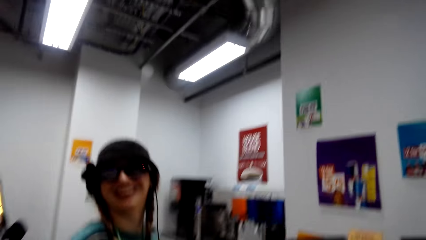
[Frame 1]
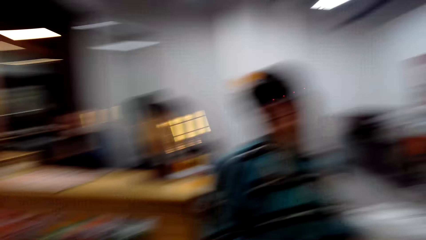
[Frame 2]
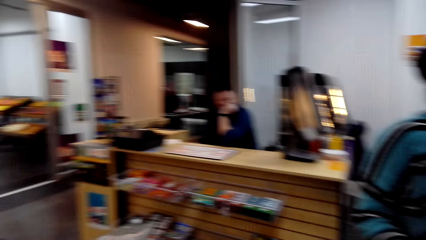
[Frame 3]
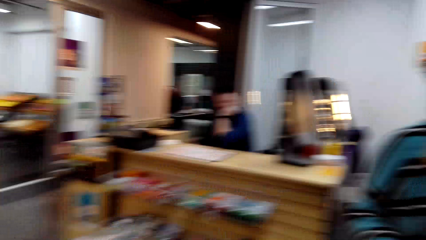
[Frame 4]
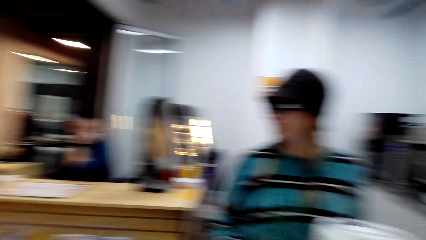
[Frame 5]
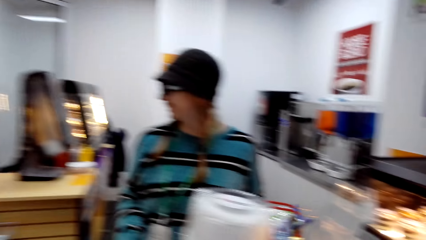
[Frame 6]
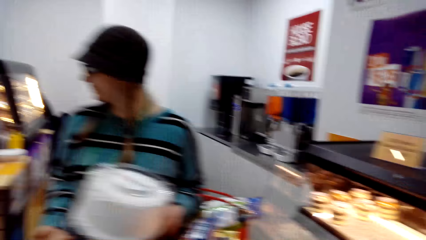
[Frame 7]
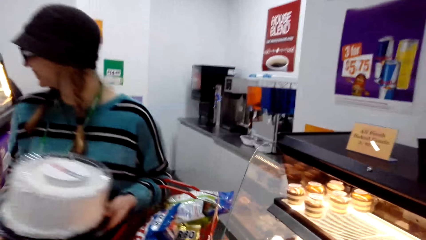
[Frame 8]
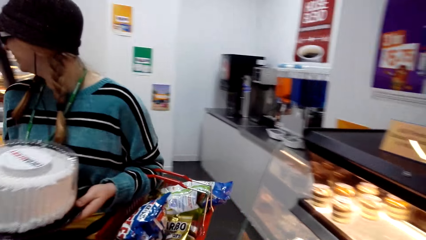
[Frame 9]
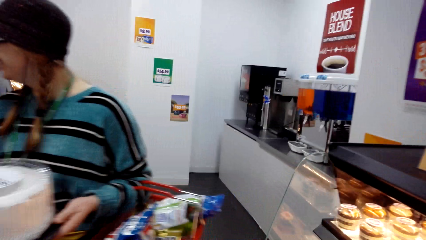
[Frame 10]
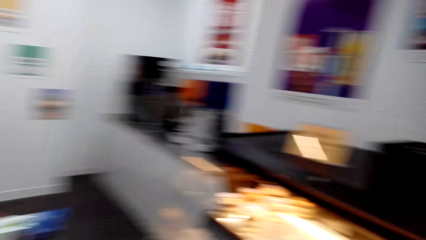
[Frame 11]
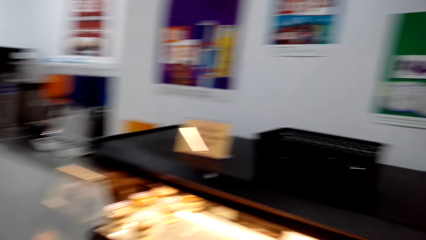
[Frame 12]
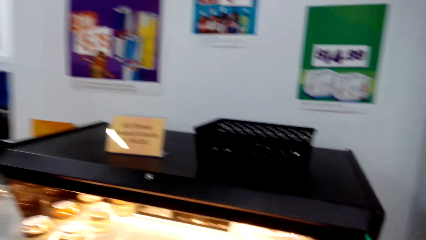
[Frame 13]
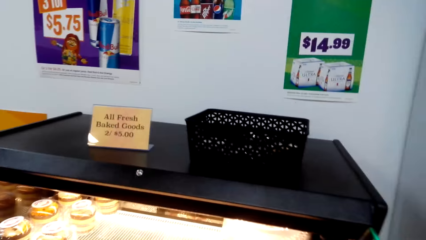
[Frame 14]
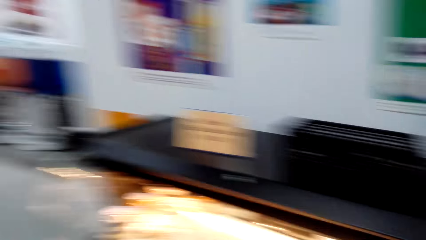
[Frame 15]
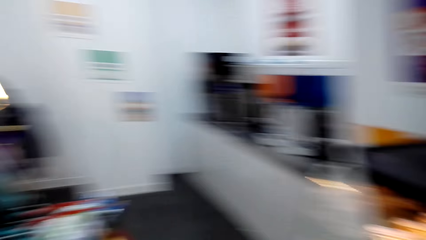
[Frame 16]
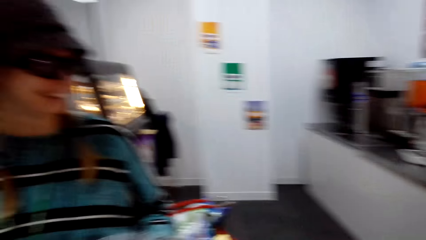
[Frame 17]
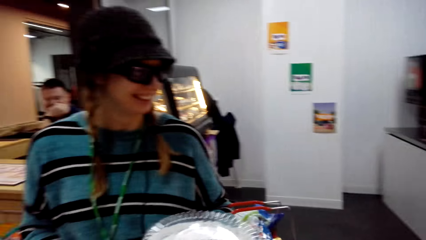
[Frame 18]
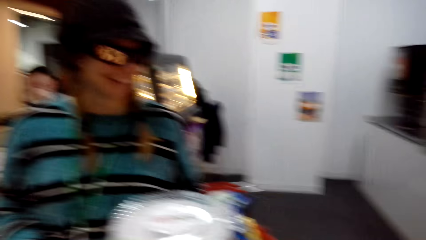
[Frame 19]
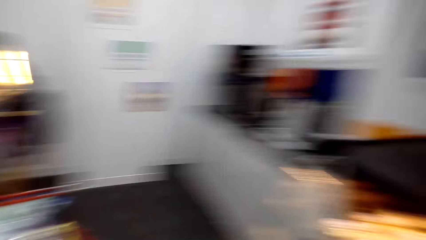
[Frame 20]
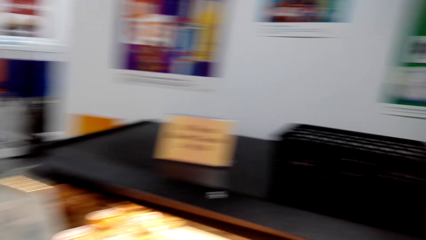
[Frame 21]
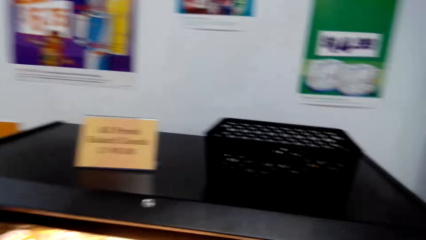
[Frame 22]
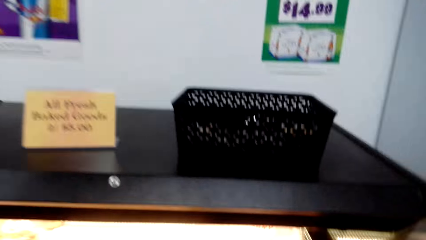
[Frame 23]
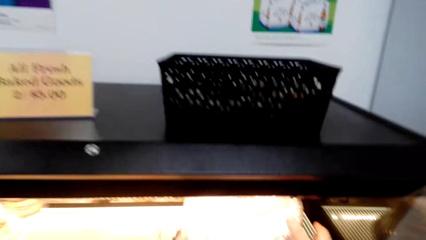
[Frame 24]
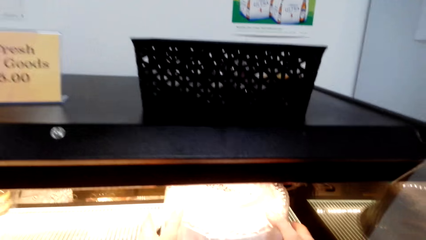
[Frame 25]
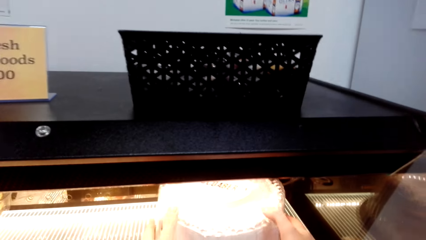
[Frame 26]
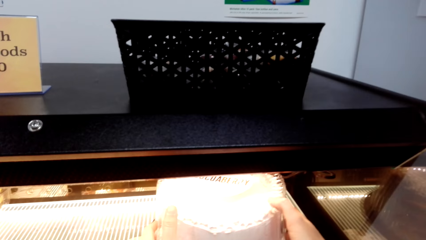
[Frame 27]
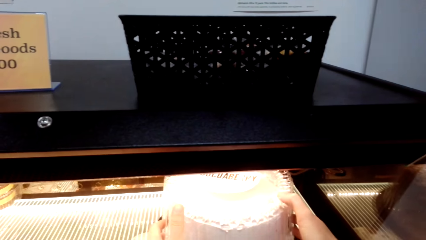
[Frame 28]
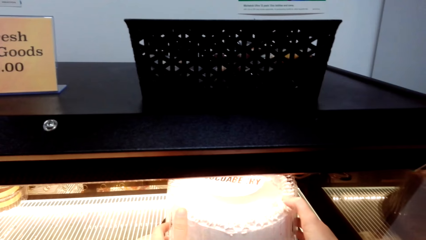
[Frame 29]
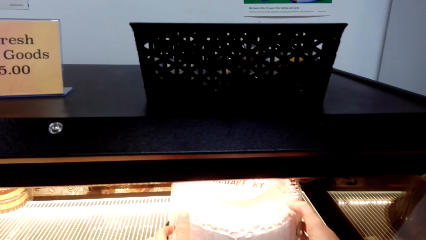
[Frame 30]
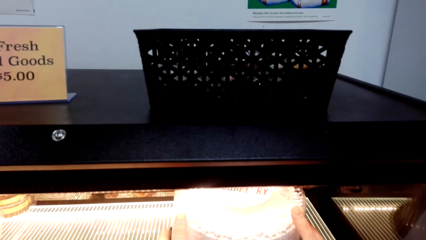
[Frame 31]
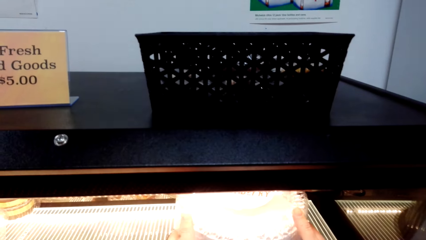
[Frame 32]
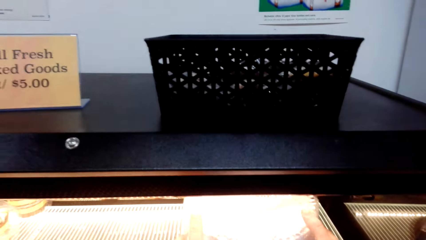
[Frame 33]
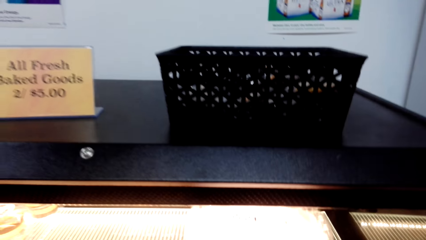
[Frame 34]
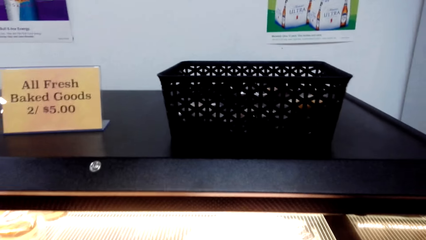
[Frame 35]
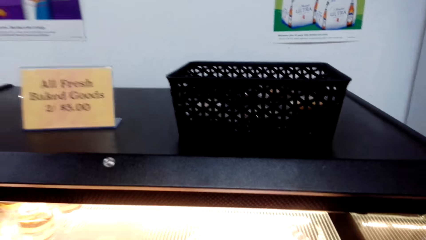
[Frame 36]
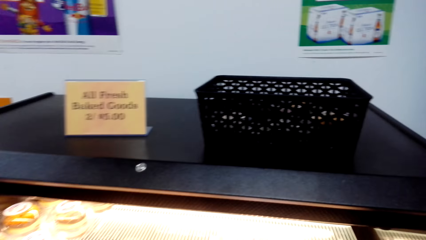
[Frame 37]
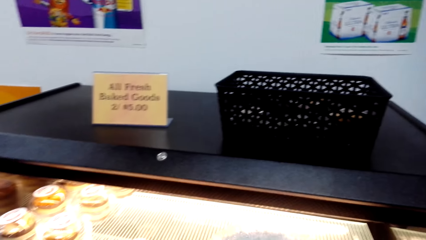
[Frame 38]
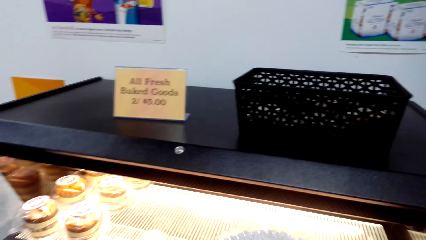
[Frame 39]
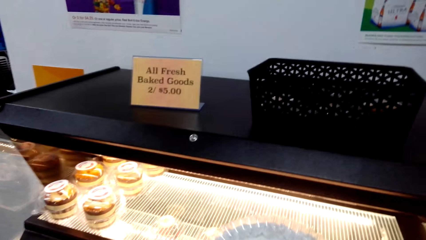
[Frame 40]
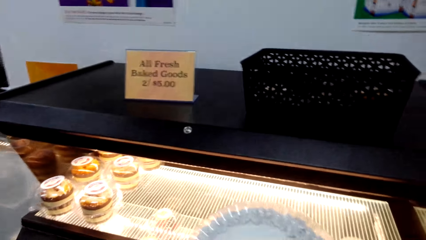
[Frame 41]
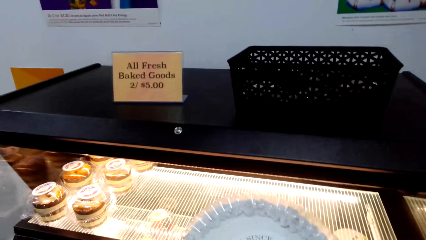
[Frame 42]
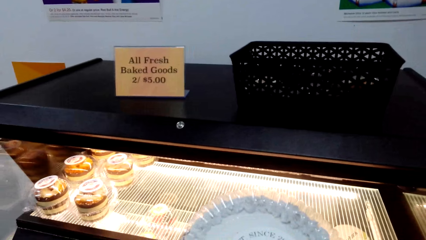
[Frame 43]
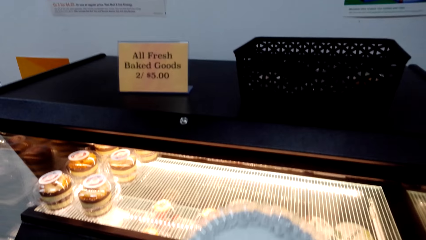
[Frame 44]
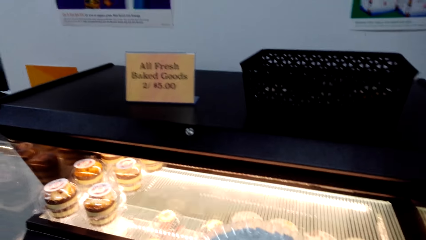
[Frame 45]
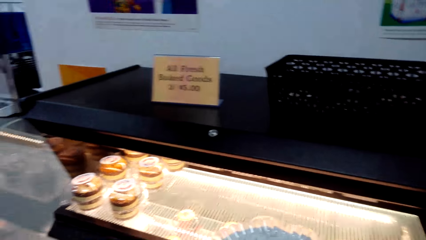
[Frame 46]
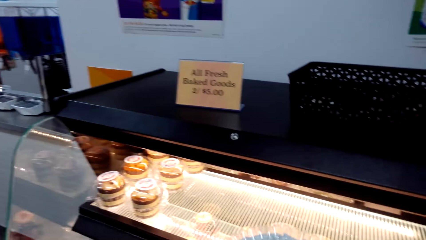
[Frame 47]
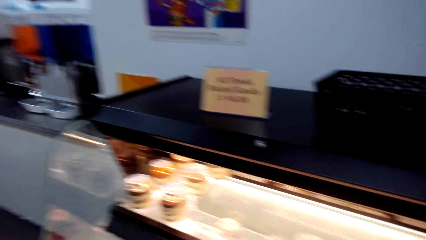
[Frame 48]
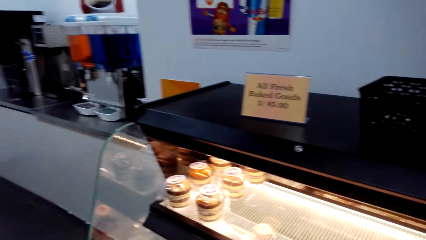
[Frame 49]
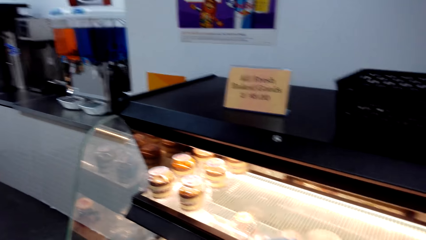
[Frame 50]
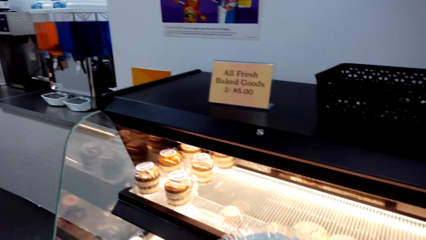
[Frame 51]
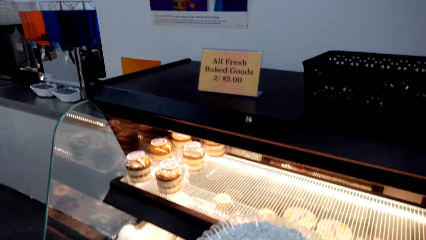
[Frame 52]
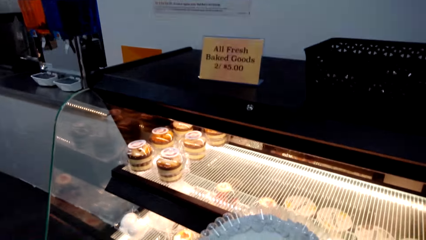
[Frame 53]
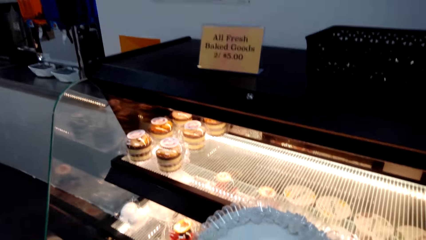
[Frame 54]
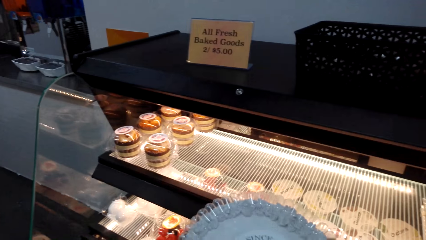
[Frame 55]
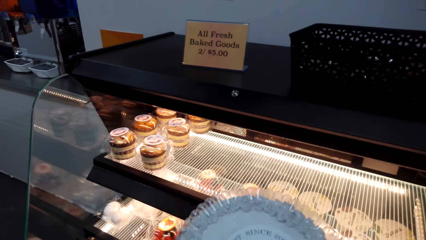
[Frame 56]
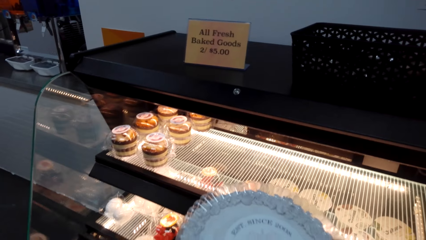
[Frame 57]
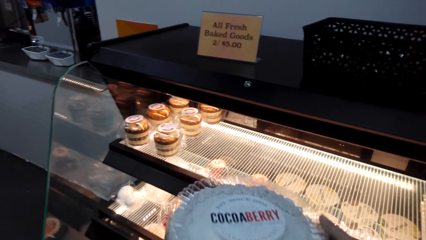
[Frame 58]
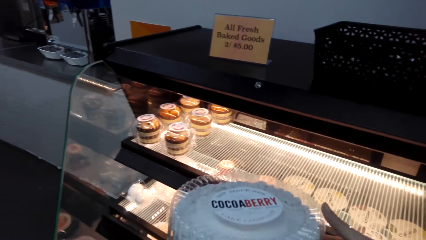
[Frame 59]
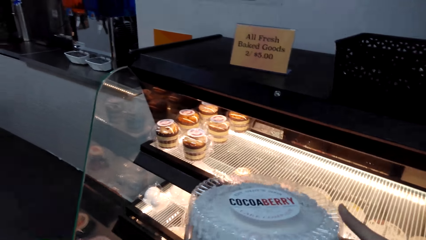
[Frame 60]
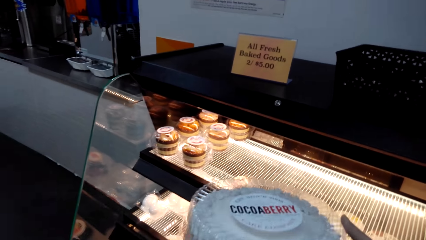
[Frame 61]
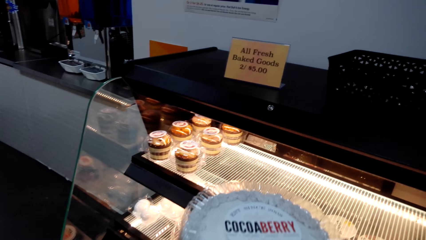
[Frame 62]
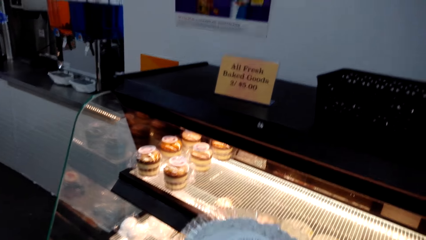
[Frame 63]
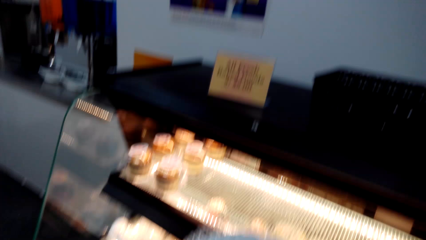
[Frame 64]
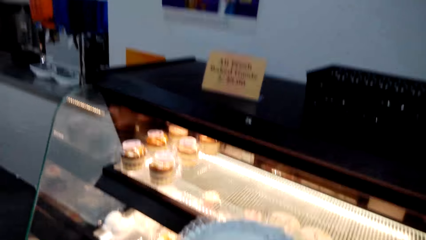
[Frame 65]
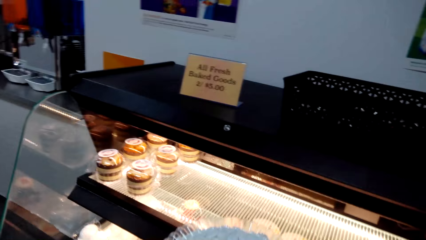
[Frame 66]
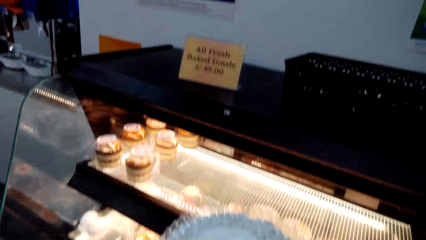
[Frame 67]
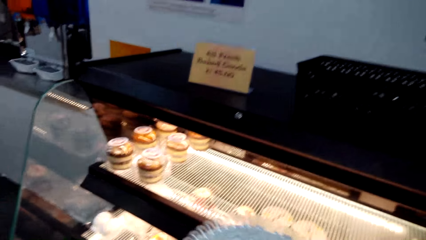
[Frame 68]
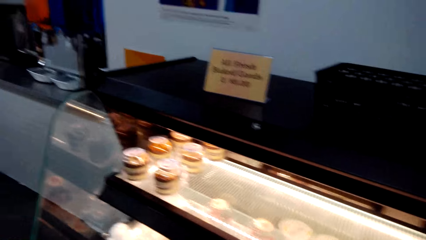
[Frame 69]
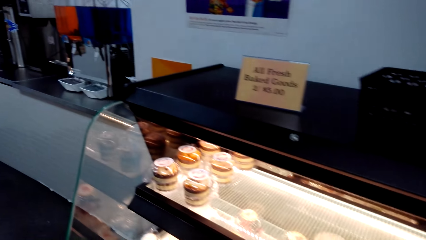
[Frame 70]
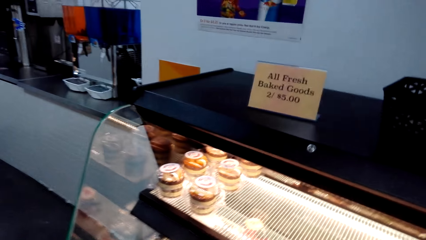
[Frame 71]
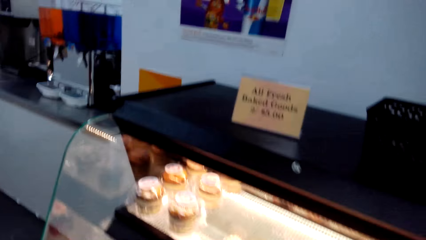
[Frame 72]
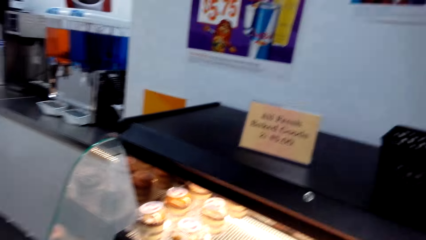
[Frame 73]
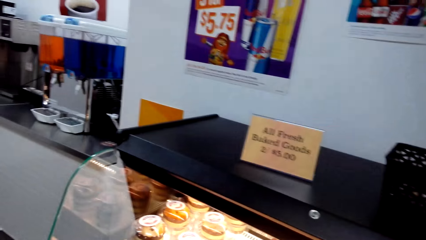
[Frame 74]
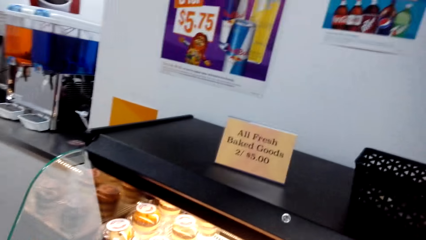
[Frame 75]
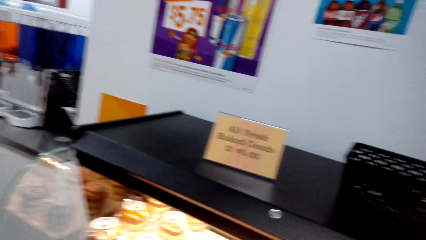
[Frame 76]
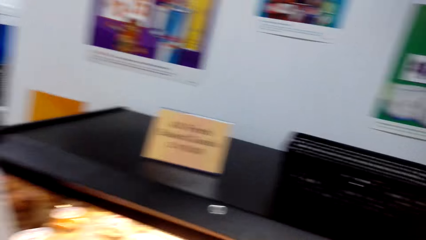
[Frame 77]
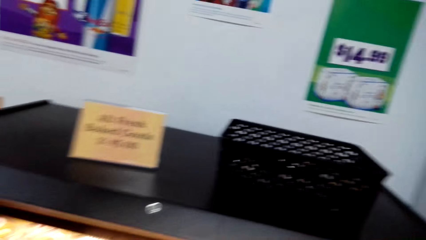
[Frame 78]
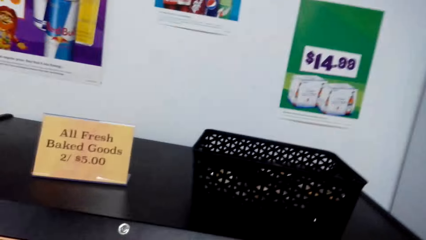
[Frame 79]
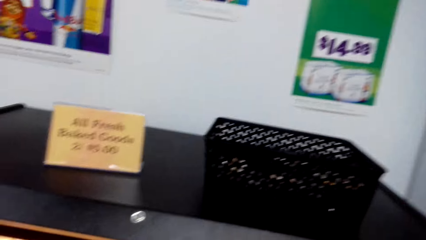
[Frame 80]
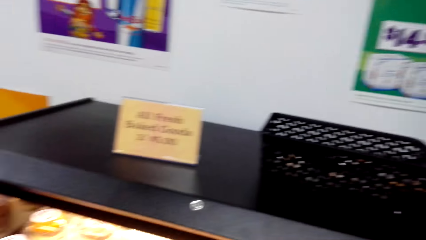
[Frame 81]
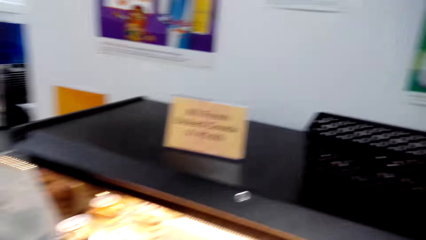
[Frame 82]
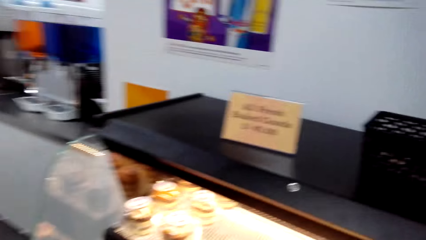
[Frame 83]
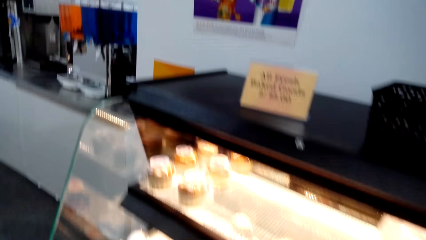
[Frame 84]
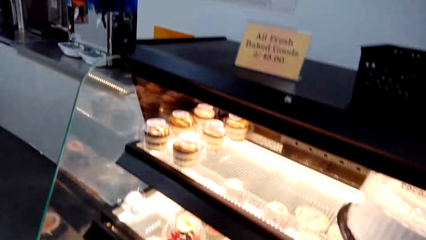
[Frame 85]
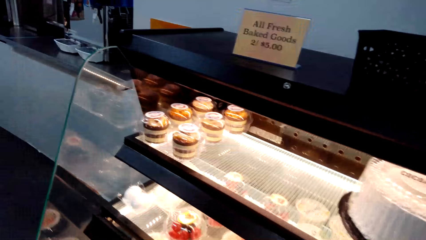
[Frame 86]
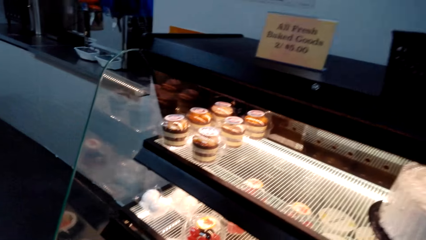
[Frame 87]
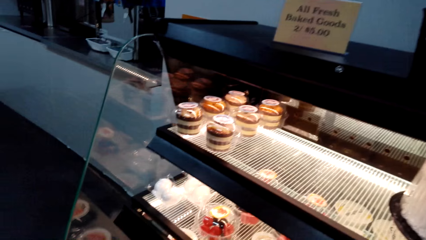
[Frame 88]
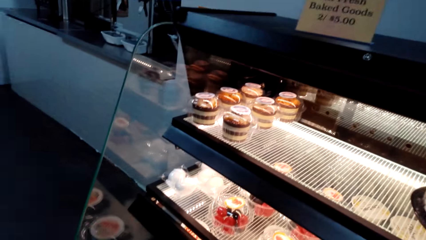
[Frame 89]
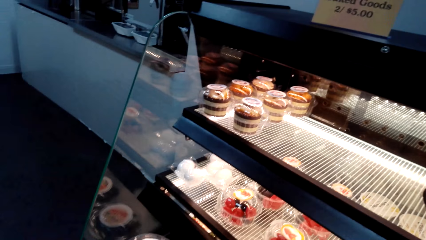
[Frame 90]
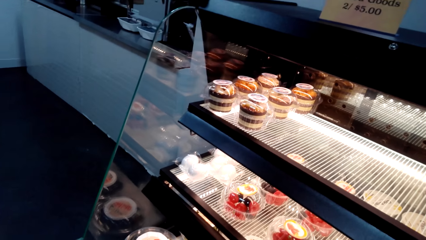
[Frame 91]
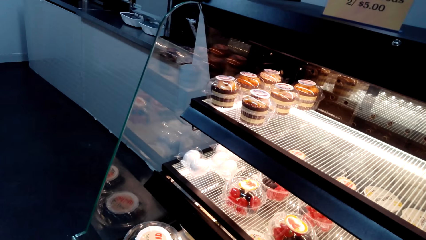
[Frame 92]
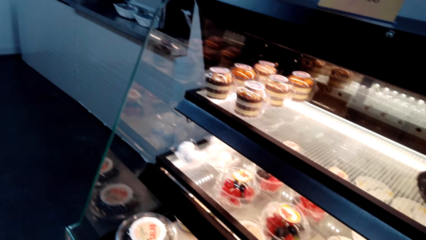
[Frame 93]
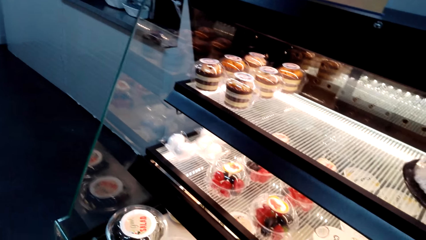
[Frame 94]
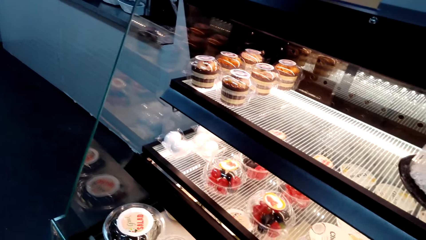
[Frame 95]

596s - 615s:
The camera wearer converses. A woman laughs. The camera wearer looks at the other cake on the shelf. They take the cake. The woman checks on the cake. The camera wearer converses. They look at the cake. They put the cake on the shelf.
